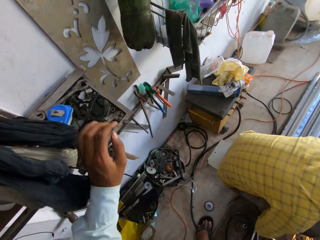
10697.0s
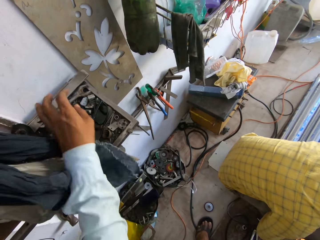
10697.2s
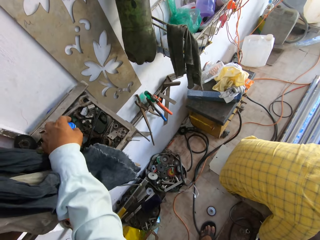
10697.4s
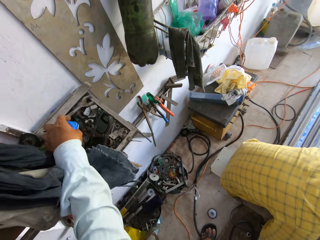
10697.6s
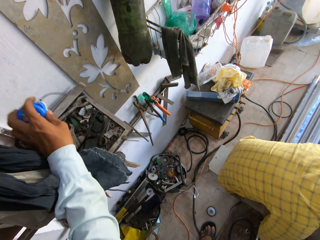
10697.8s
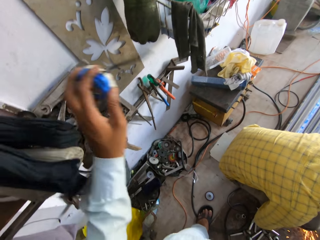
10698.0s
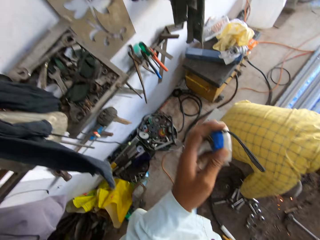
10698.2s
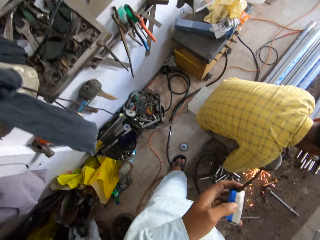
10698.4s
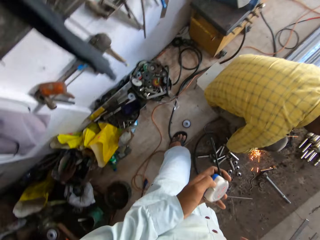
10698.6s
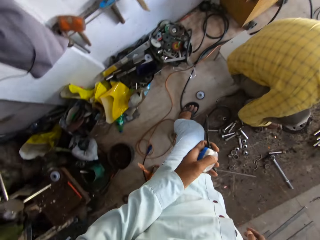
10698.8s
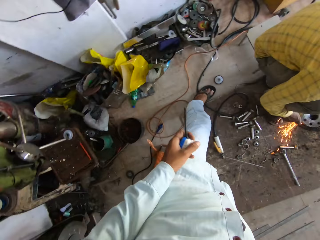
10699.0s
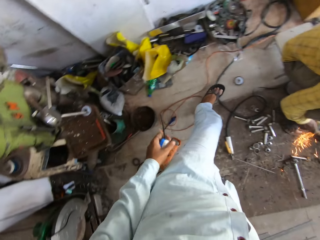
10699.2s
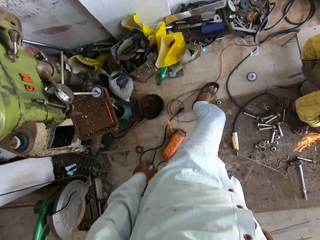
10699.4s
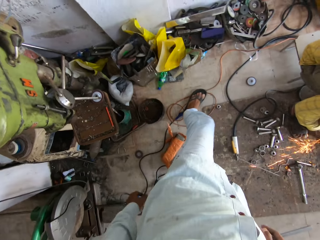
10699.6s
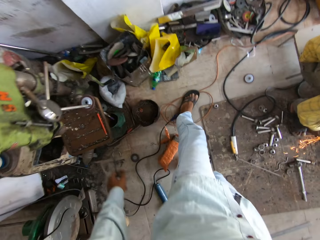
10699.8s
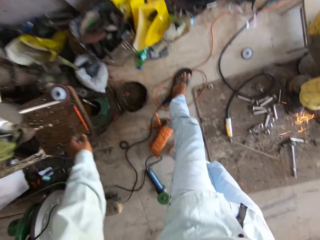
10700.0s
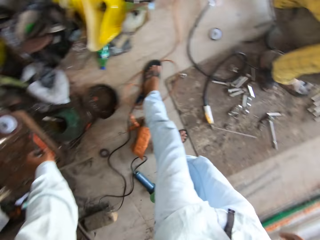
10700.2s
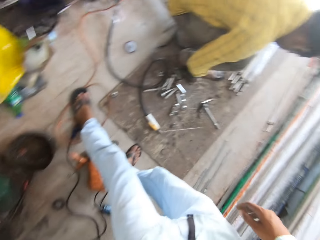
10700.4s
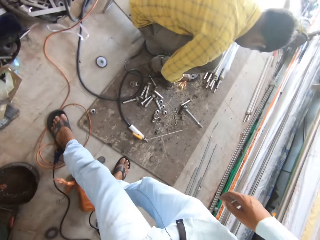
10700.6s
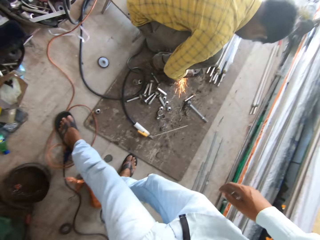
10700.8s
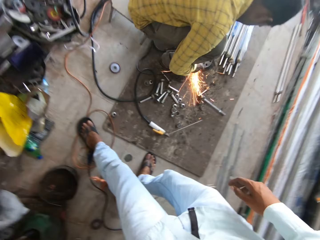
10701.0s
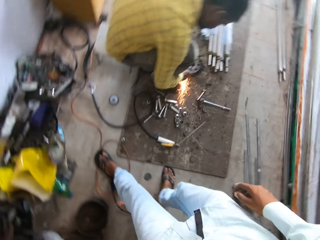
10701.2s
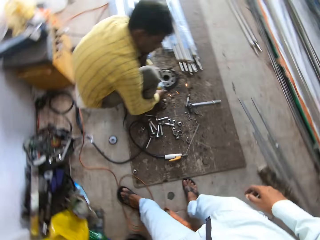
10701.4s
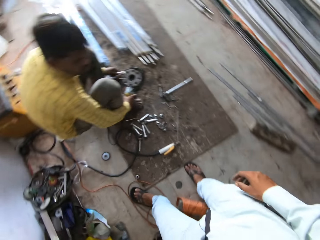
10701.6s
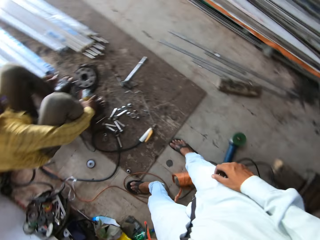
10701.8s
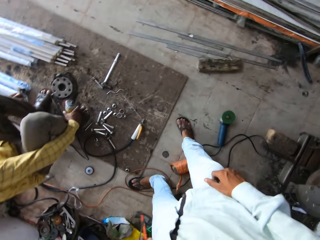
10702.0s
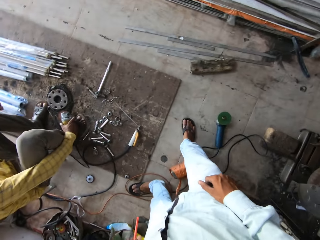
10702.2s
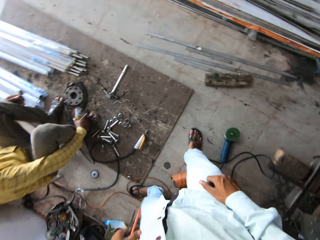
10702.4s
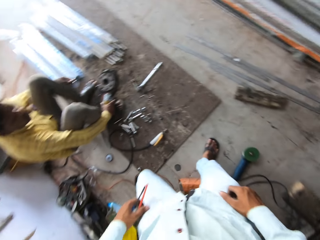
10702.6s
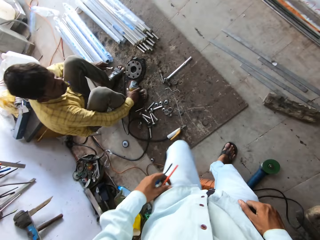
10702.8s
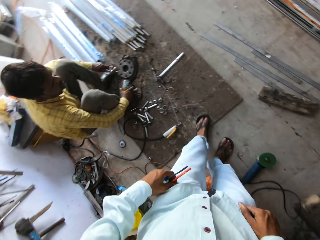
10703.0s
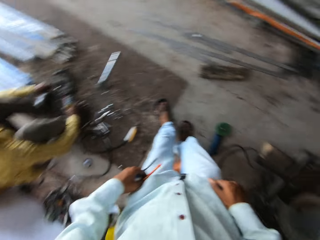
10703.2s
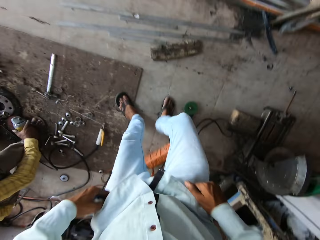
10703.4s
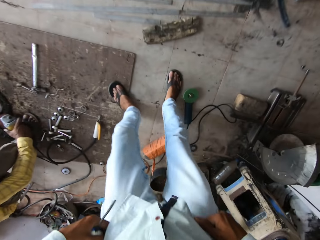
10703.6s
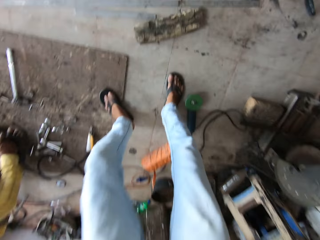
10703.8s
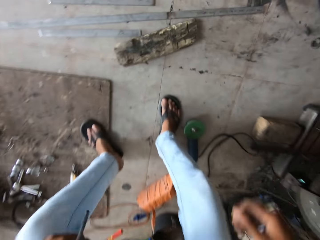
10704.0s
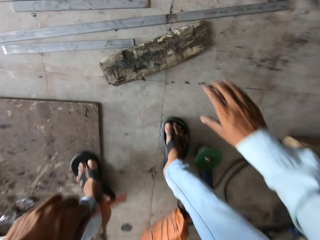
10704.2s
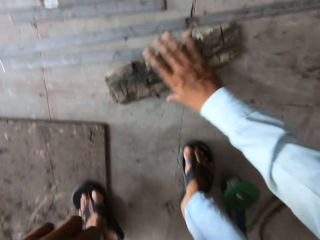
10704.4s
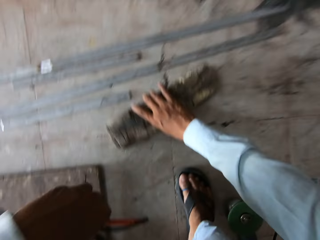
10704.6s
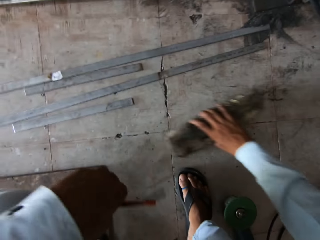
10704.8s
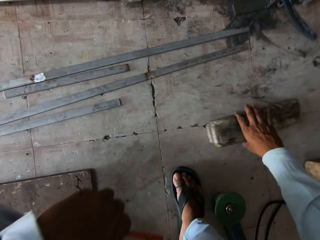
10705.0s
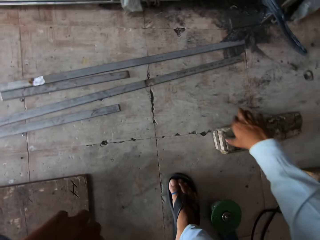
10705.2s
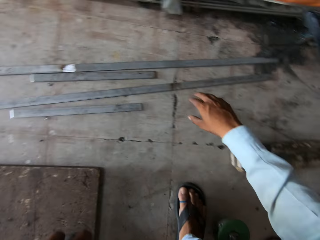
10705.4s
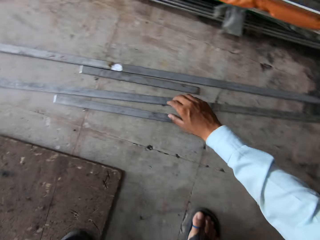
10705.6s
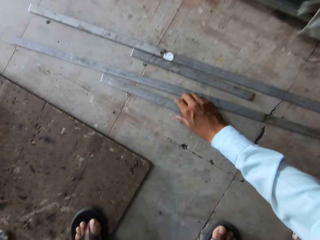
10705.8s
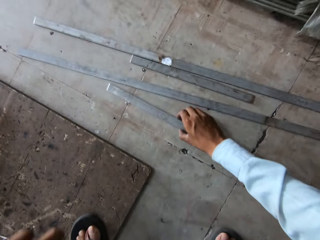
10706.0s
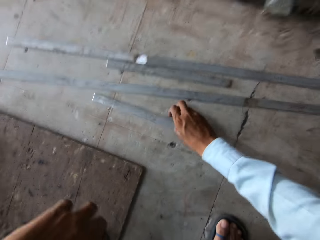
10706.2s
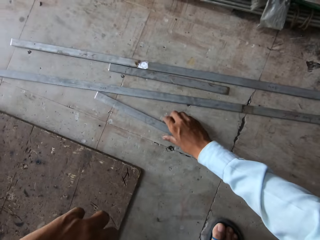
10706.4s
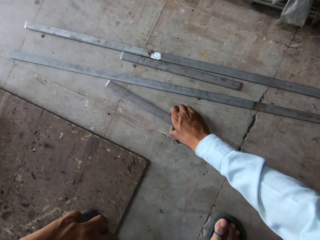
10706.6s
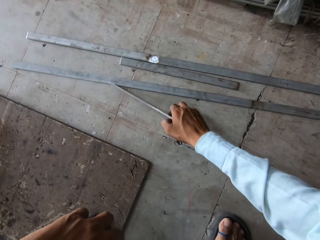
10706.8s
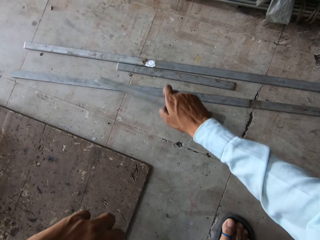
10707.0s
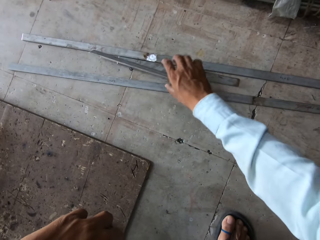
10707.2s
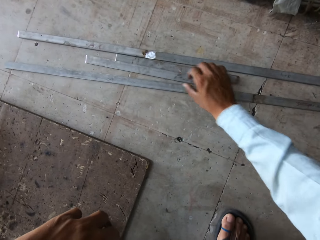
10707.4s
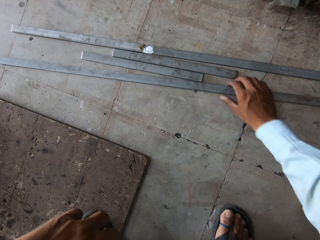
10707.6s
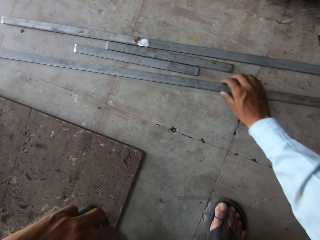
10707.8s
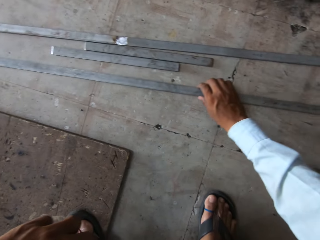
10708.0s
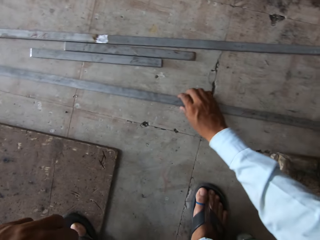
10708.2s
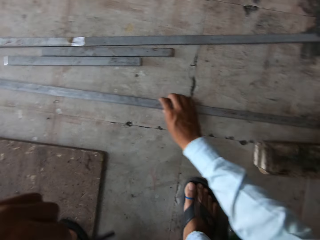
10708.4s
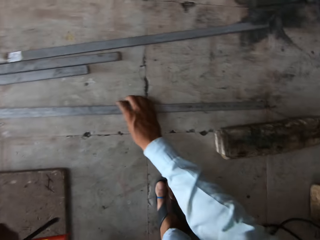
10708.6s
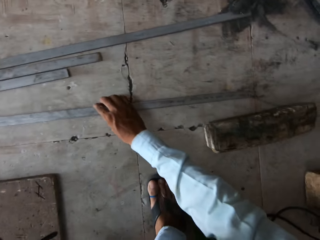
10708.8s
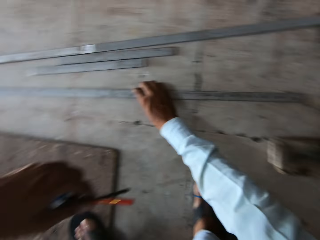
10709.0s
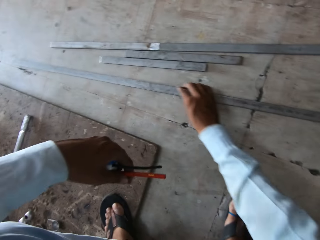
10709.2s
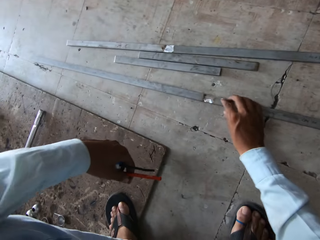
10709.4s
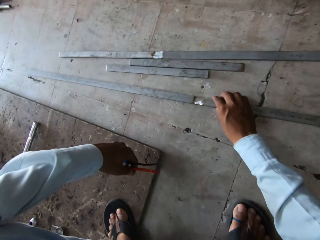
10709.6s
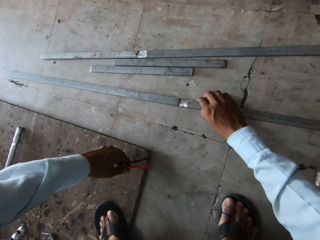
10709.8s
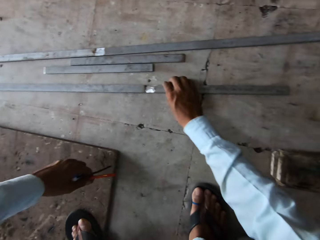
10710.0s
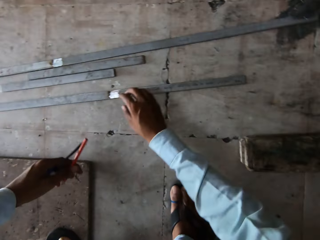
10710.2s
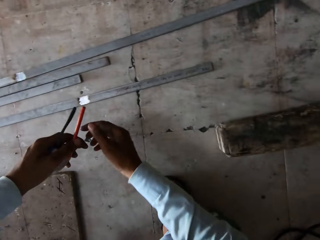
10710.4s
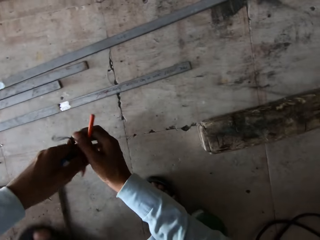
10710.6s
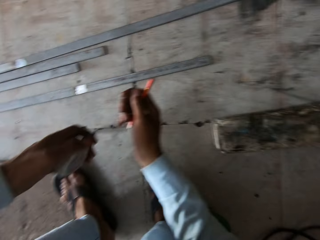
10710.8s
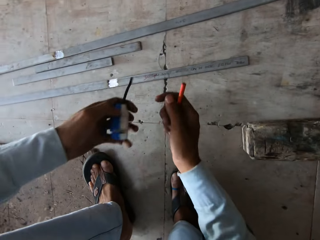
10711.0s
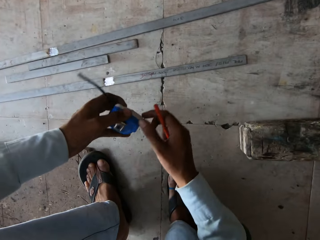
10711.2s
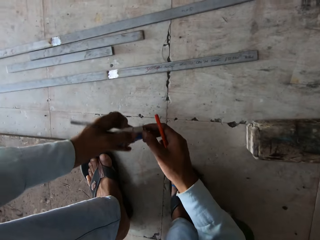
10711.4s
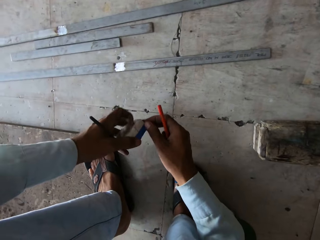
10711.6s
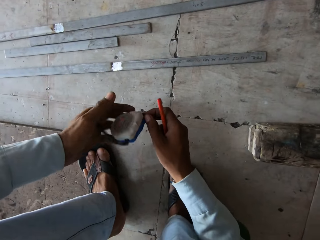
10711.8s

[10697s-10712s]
The camera wearer picks a tape measure from the shelf. They pick a pen. They look at a man and speak to the man. The man speaks to the camera wearer. The camera wearer sits. They relocate a piece of wood and move a metal piece on the floor. They pick the metal piece. They drop the metal piece. They move the metal piece.

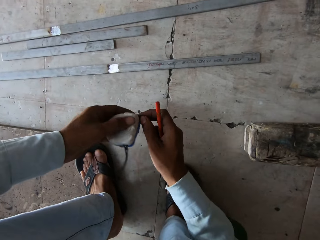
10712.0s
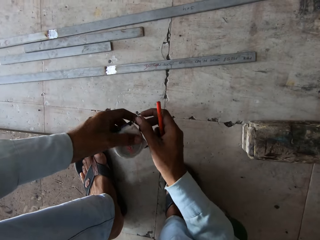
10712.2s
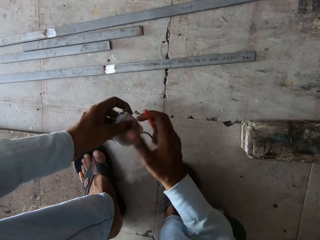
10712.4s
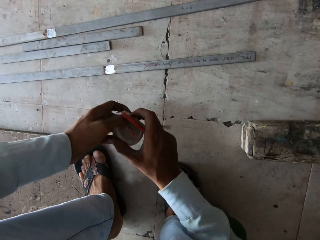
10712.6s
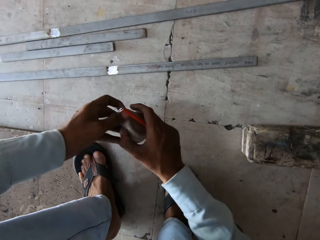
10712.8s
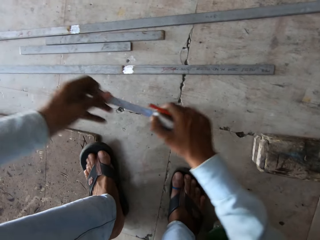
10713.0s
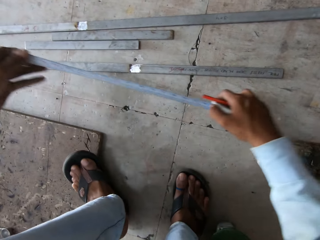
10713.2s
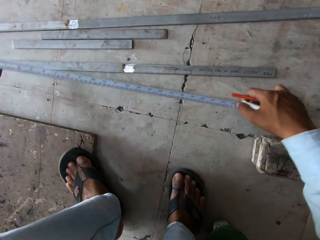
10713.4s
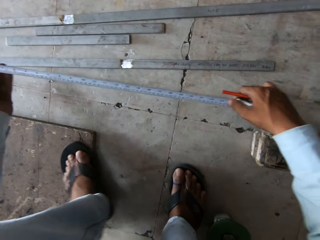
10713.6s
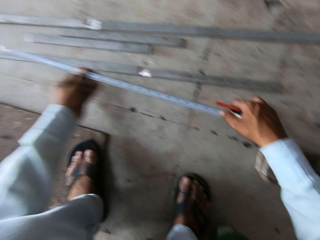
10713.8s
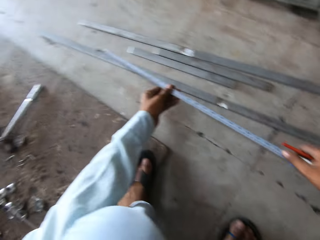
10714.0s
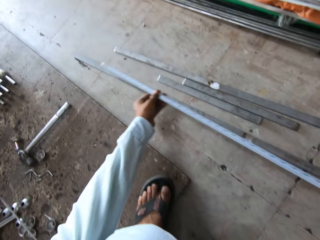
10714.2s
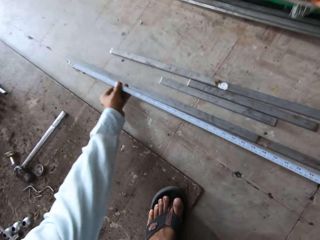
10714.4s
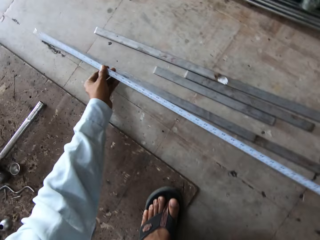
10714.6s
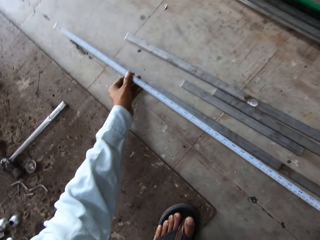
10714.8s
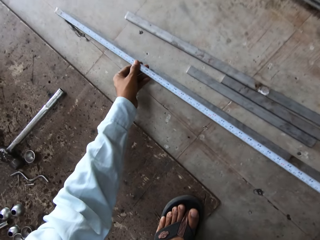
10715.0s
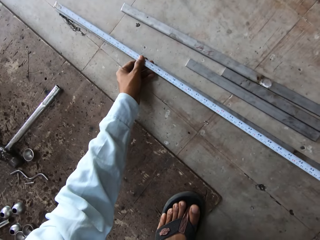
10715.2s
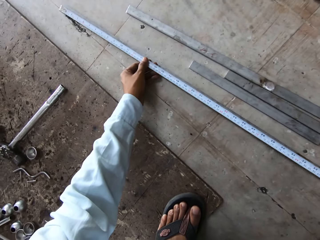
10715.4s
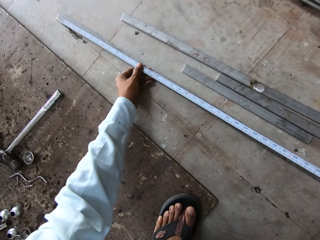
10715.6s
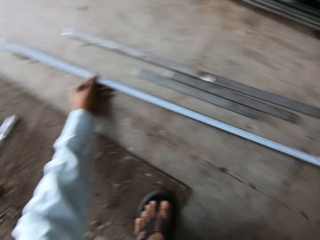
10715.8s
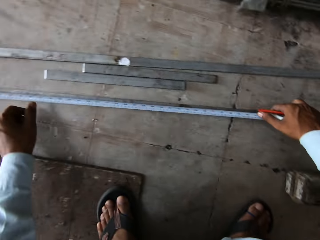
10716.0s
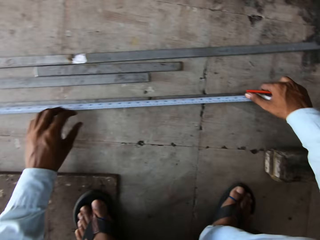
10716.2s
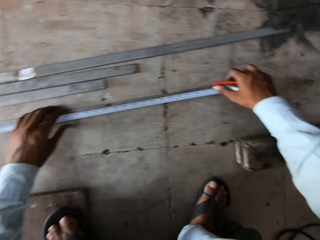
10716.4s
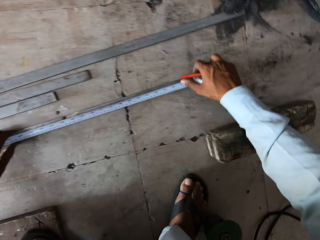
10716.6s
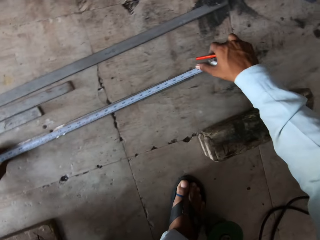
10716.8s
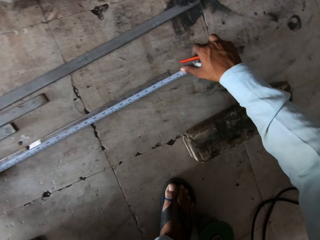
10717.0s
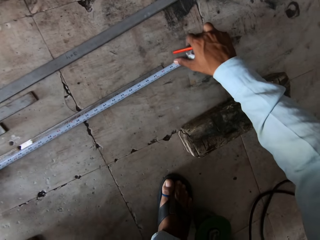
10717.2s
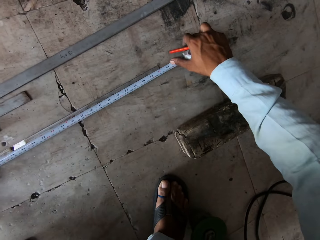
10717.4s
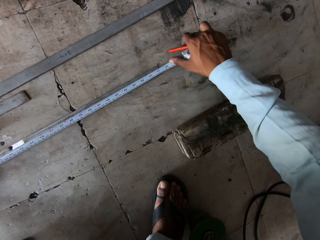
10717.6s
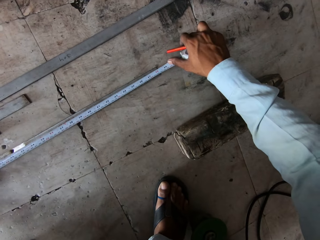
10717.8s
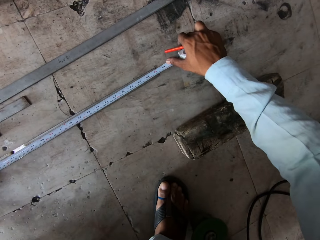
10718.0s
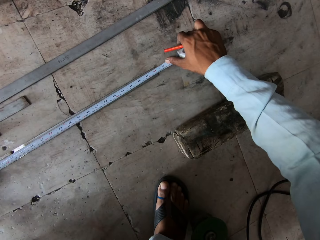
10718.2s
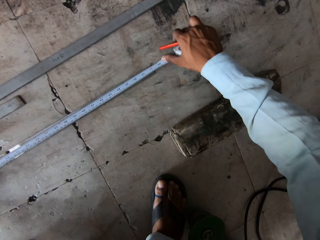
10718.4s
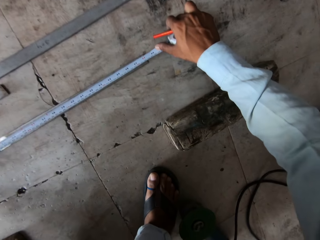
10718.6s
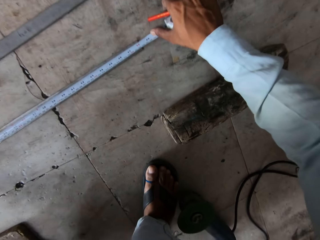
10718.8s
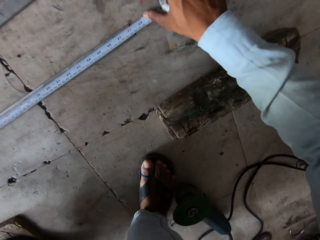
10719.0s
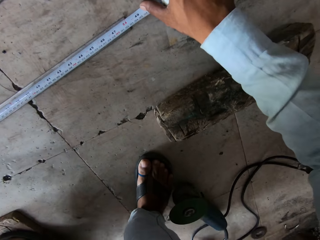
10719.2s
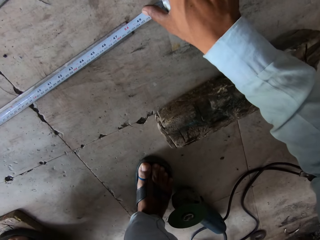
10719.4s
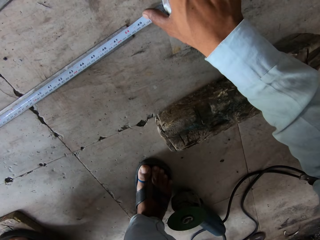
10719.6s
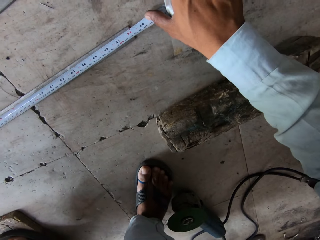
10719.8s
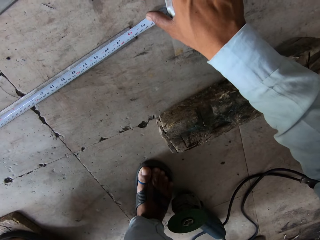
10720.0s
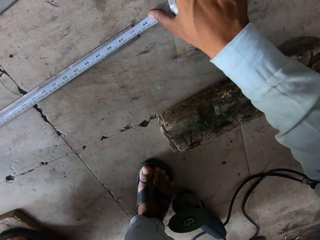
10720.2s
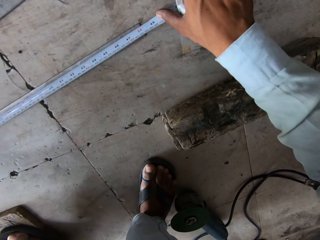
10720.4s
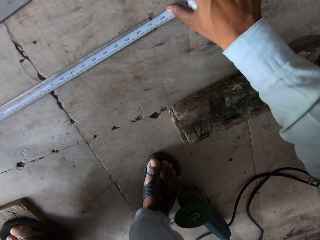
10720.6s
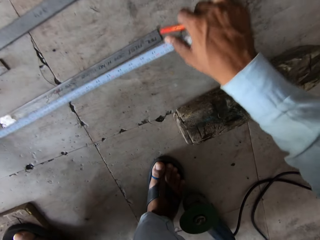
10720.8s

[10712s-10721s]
The camera wearer opens the tape measure. They measure the metal rod. They place the tape measure on the metal. They take measurement of the metal.
